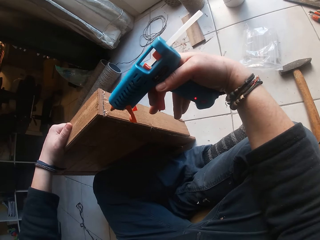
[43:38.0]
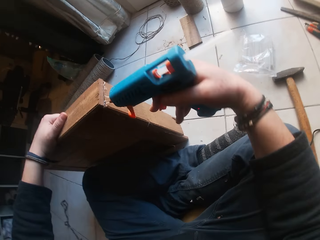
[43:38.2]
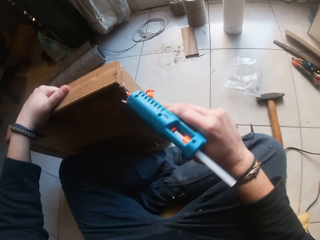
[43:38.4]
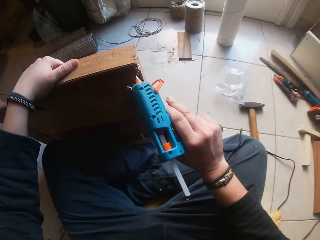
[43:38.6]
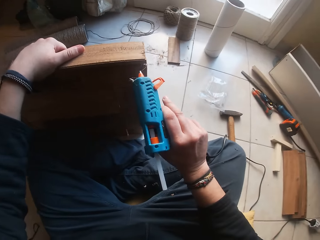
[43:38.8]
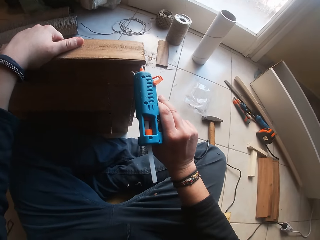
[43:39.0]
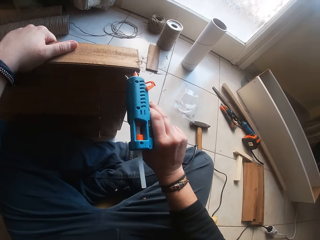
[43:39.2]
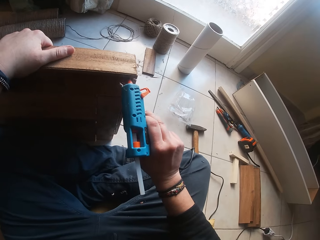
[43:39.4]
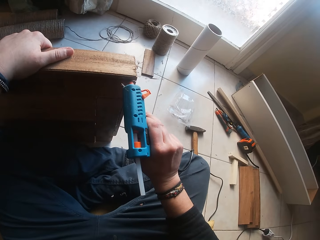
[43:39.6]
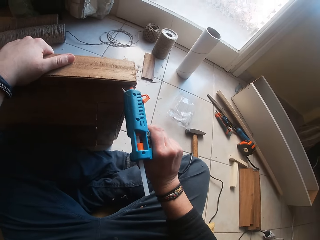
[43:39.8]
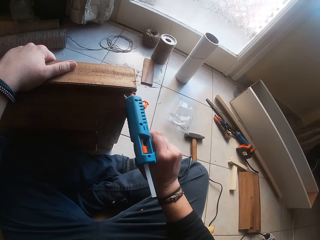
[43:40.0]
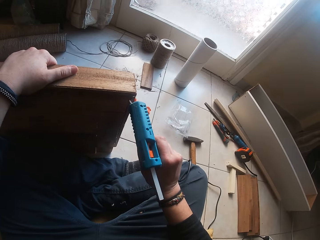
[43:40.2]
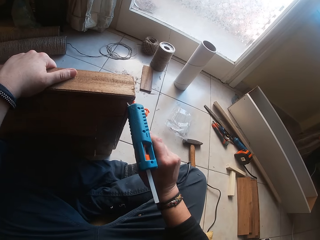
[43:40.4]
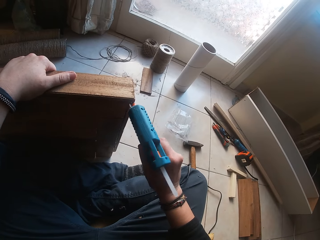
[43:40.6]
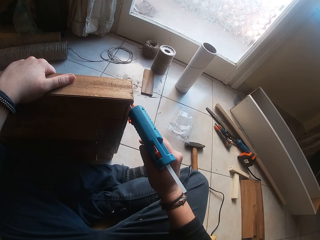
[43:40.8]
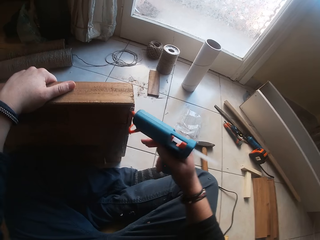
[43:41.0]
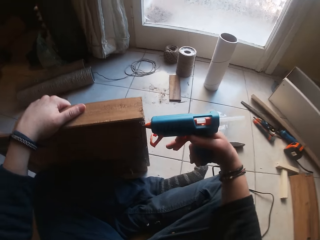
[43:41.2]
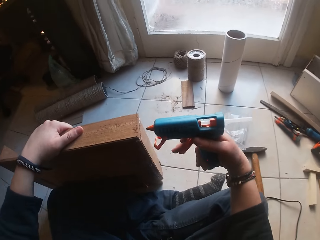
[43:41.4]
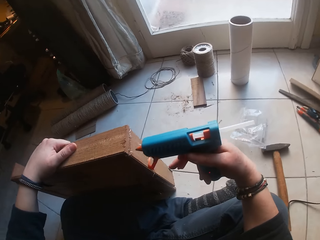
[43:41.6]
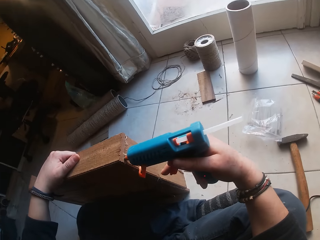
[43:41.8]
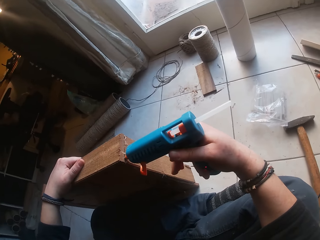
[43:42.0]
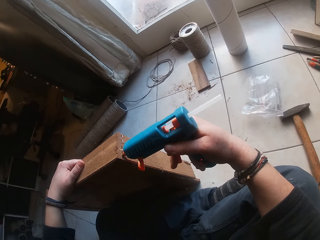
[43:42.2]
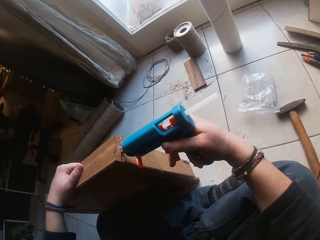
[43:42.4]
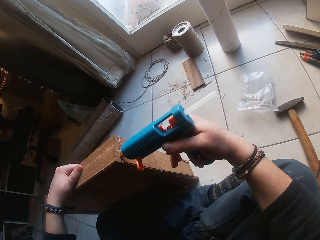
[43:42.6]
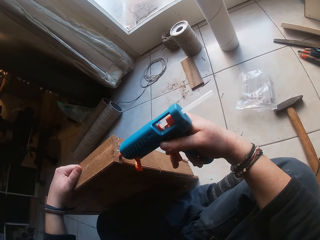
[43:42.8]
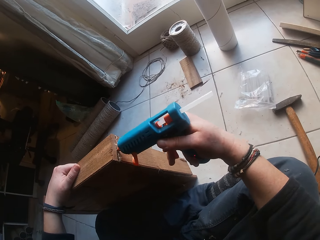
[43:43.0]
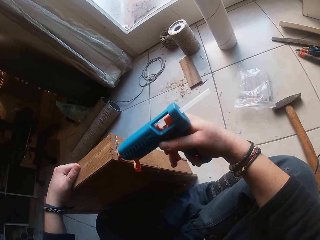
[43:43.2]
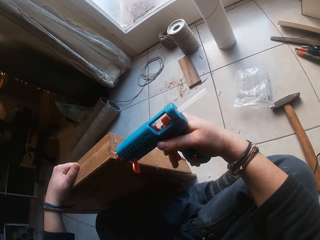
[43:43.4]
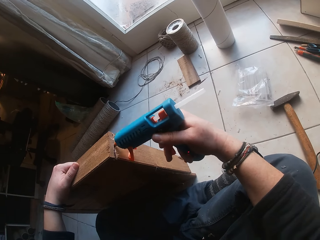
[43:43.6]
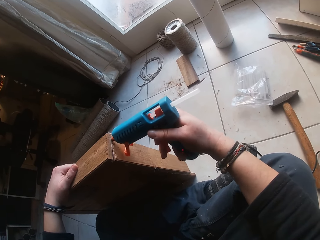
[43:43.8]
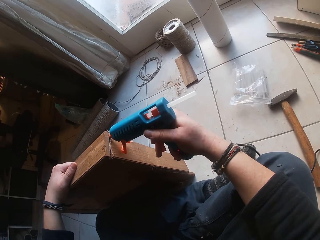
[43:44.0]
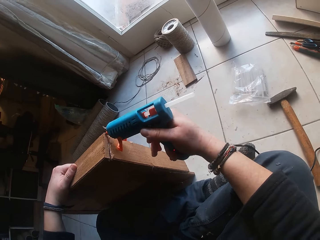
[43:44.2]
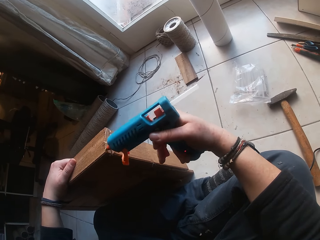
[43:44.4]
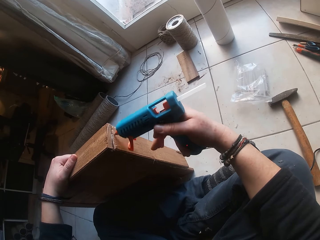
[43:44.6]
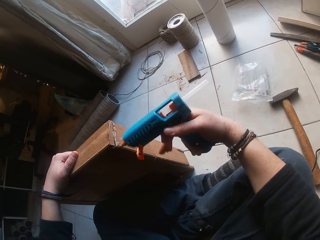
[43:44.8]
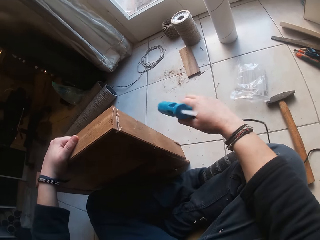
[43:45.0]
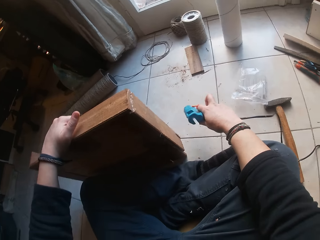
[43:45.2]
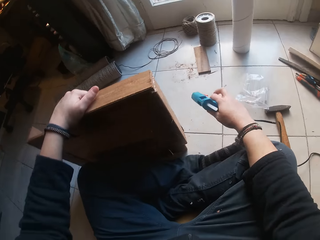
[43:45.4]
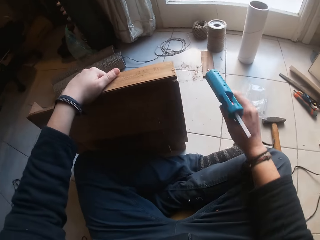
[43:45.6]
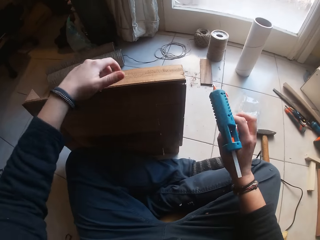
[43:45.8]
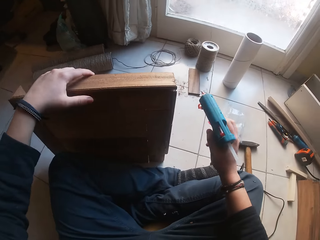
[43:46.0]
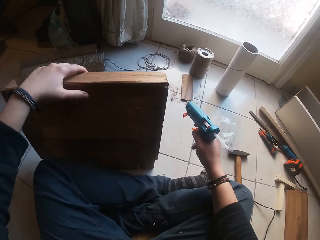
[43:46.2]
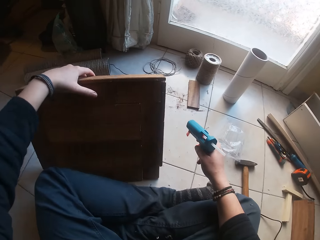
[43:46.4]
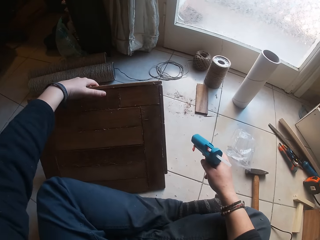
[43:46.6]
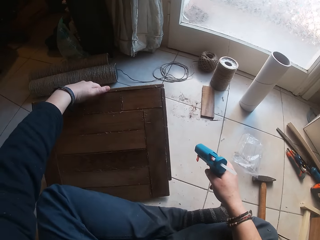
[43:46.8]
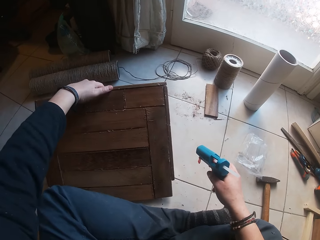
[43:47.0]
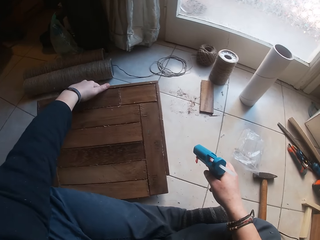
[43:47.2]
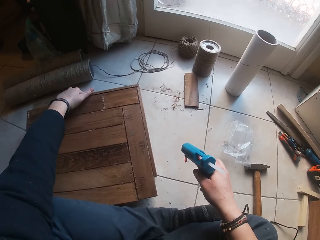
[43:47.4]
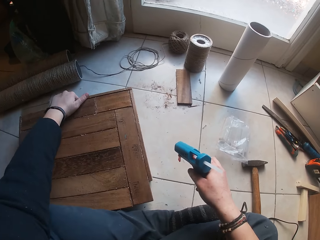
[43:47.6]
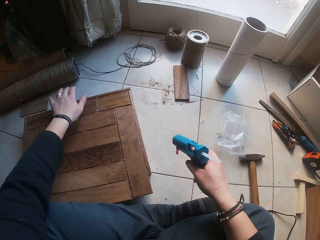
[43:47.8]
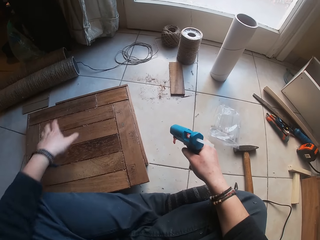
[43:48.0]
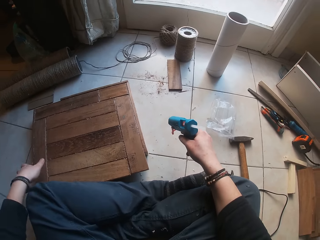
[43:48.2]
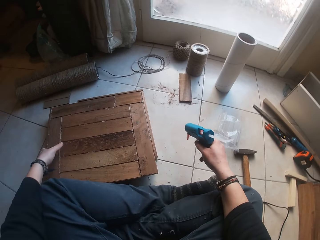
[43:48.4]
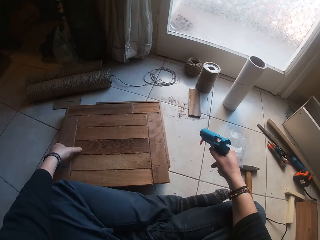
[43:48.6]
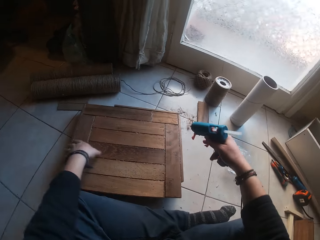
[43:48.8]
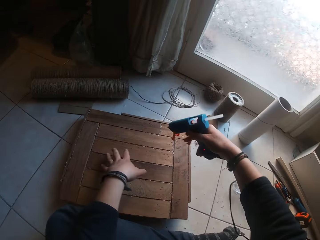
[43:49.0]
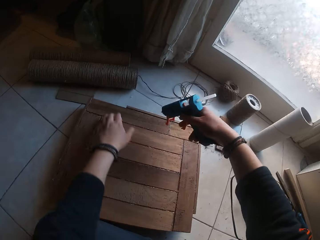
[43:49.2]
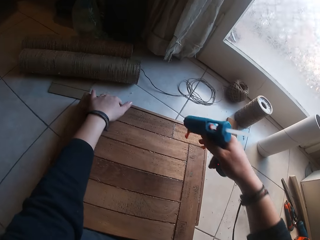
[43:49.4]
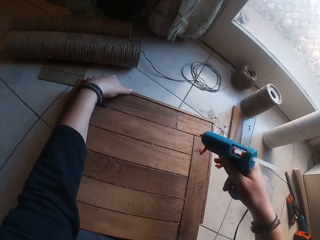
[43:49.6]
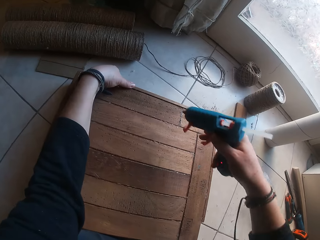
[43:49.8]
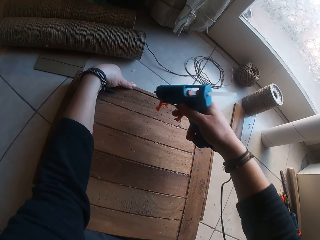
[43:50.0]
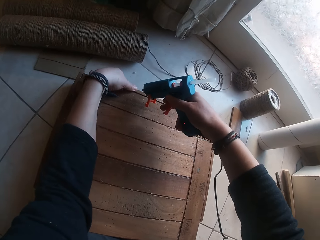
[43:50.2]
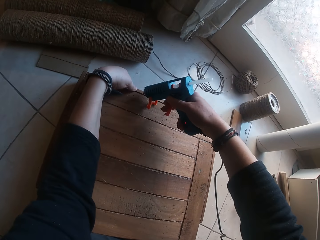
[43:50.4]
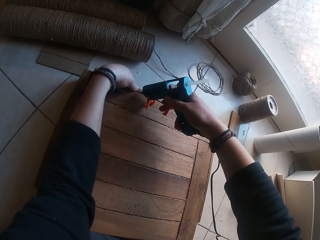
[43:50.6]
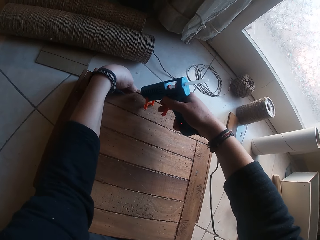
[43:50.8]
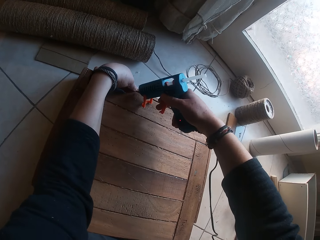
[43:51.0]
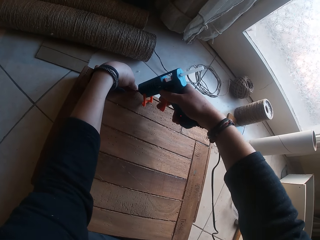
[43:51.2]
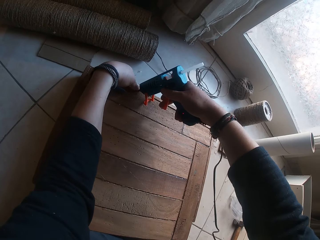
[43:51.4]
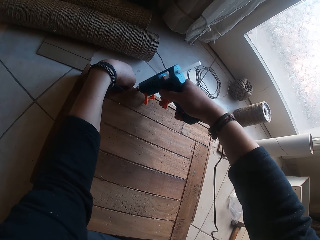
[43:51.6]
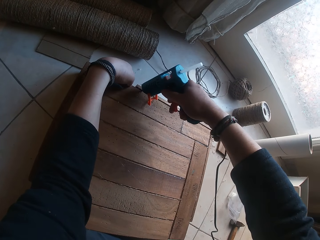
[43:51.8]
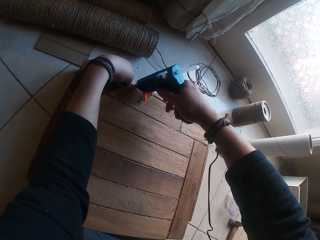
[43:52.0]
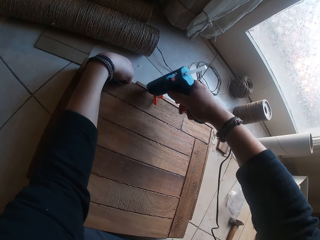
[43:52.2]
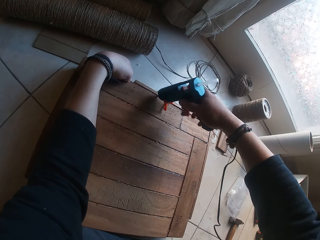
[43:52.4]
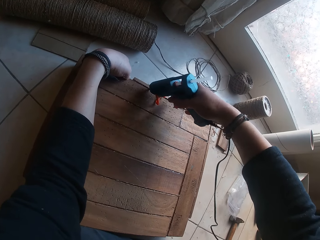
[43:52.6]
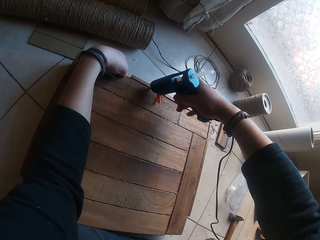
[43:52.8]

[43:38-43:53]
The camera wearer holds the glue gun. He drops the piece of wood on the floor. He moves the piece of wood on the floor with his left hand. He holds the wood with the left hand. He applies glue to the piece of wood on the floor with the glue gun.

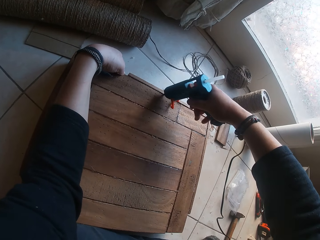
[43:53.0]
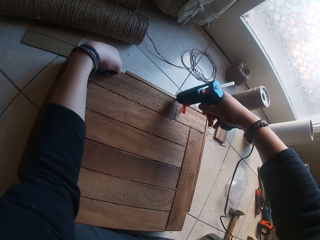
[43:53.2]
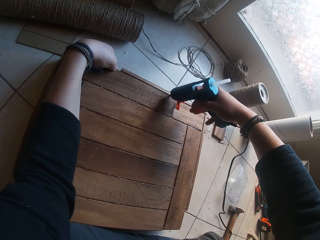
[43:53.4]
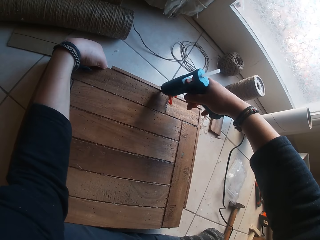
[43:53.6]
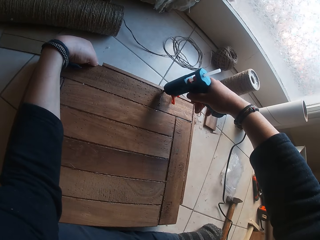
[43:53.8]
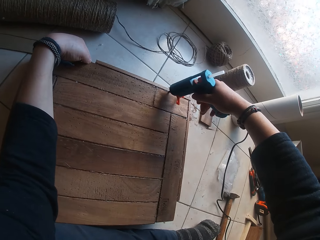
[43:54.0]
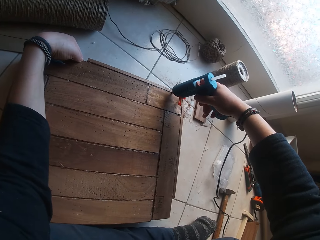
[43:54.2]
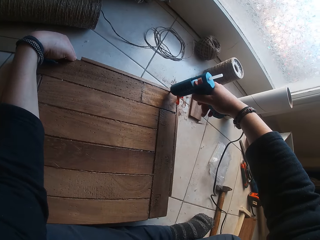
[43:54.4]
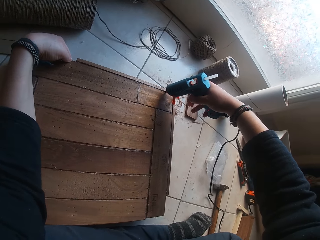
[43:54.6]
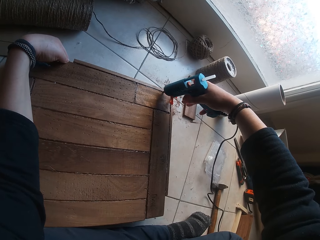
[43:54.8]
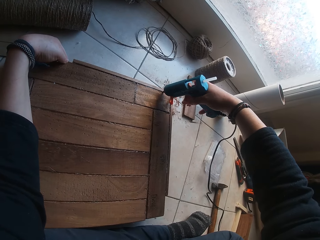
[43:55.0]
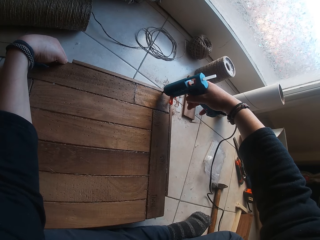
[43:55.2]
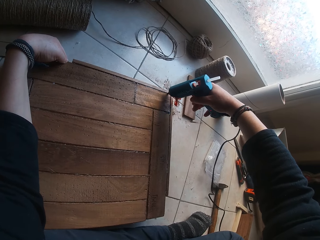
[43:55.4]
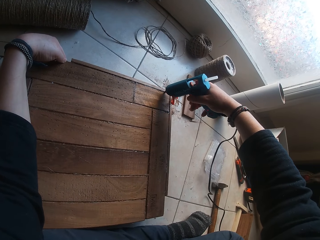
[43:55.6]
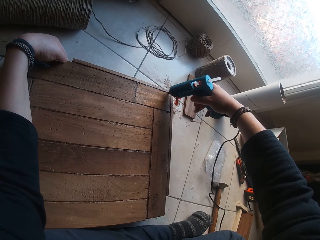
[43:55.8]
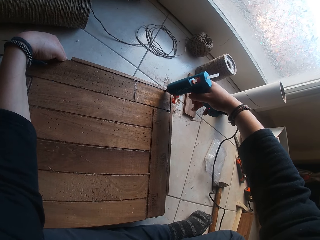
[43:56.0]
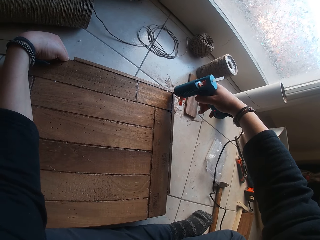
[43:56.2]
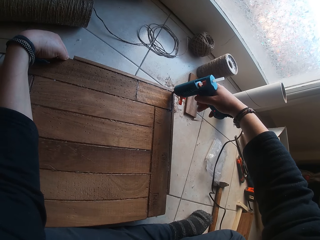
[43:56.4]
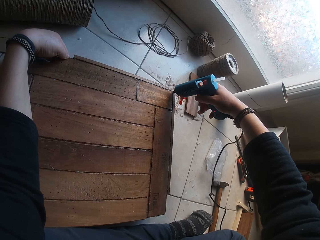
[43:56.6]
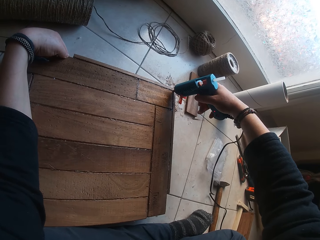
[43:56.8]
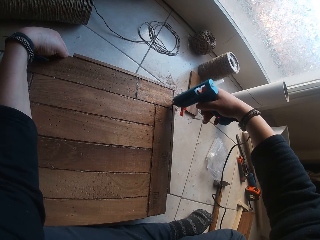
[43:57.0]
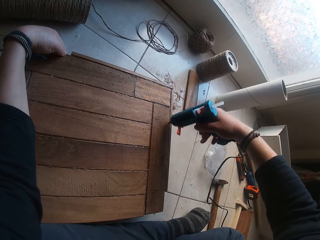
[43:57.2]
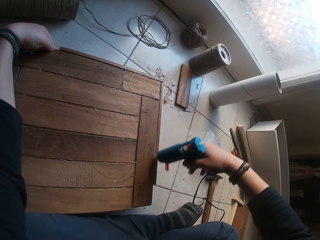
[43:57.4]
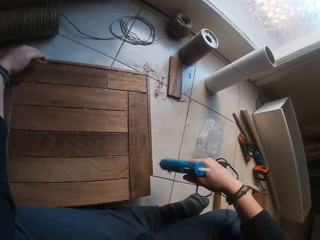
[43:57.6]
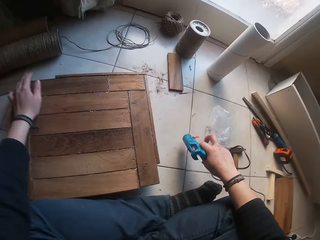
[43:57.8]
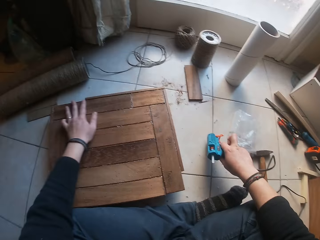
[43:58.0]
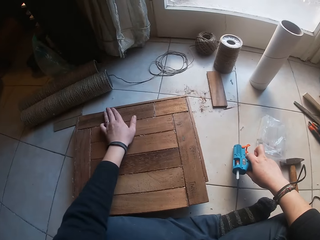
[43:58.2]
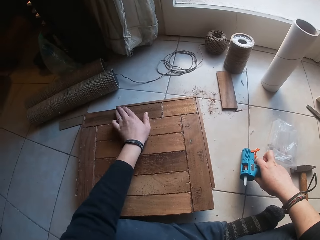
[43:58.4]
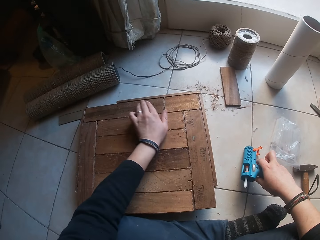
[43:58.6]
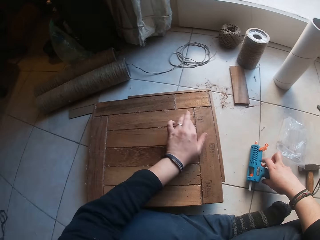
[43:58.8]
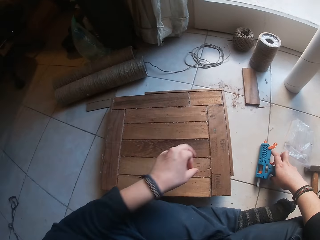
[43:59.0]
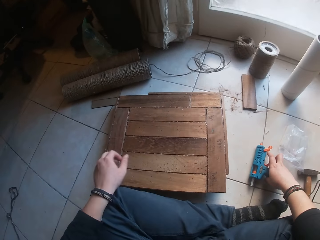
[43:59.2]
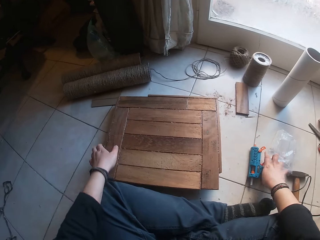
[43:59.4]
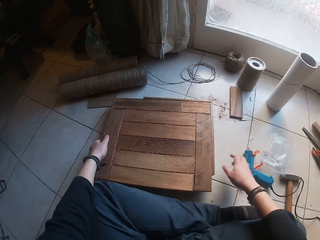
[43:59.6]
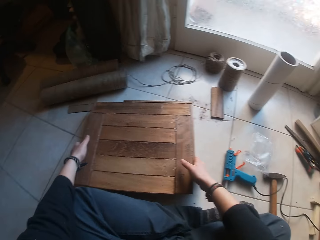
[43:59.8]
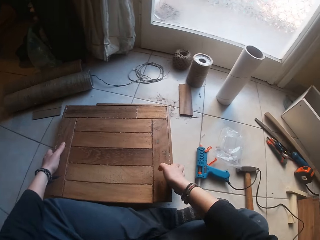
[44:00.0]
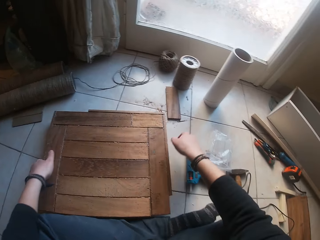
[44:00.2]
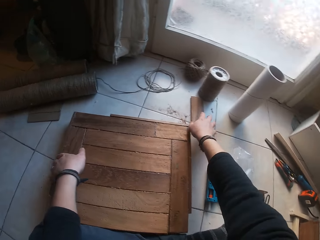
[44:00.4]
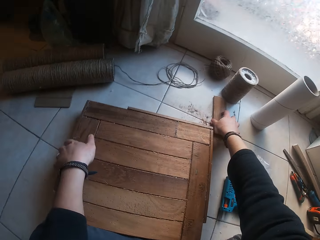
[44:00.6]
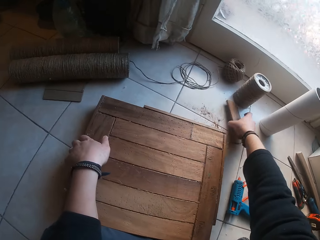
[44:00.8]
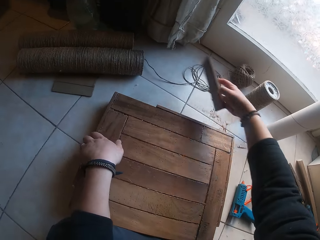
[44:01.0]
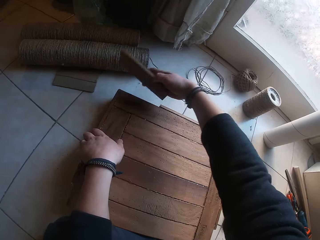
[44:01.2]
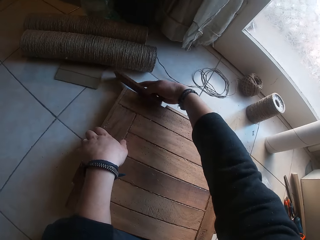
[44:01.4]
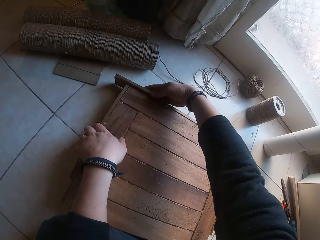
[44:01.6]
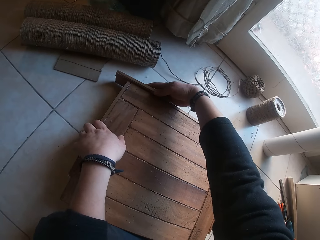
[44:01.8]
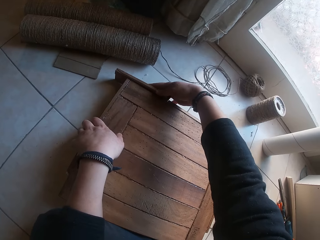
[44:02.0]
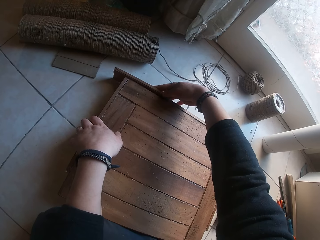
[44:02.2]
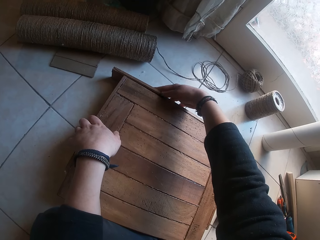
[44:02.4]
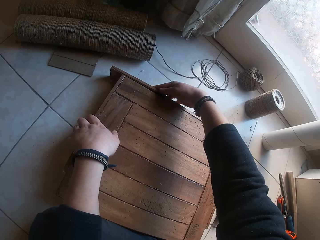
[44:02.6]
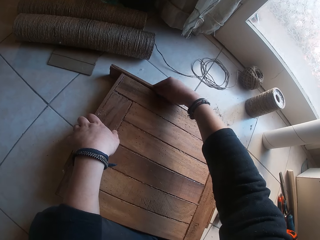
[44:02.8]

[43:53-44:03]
The camera wearer touches the wood with the left hand. He drops the glue gun on the floor. He moves the piece of wood on the floor with both hands. He picks the piece of wood on the floor with his right hand. He puts the piece of wood in his right hand against the piece of wood on the floor.
